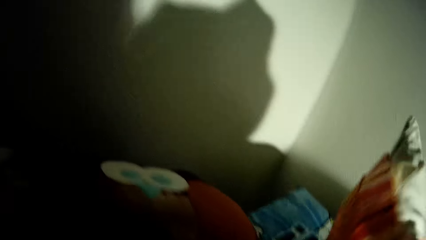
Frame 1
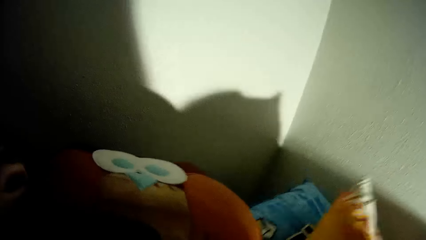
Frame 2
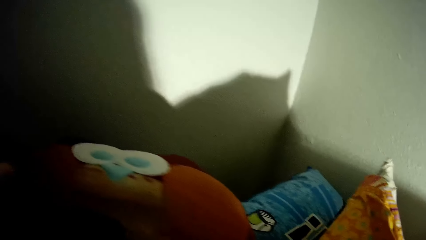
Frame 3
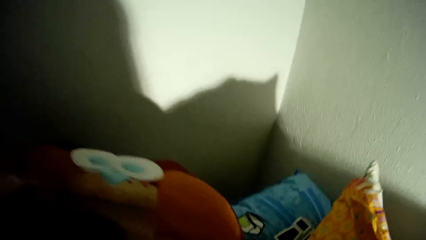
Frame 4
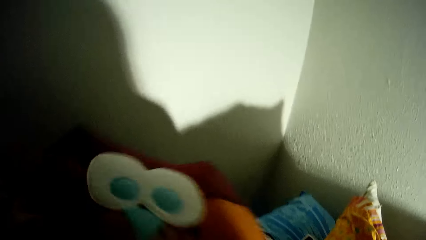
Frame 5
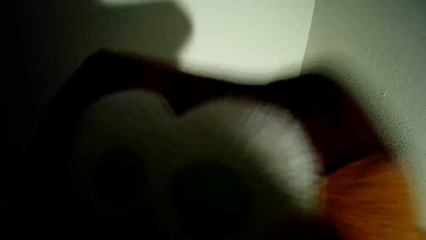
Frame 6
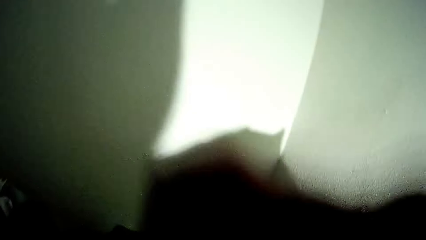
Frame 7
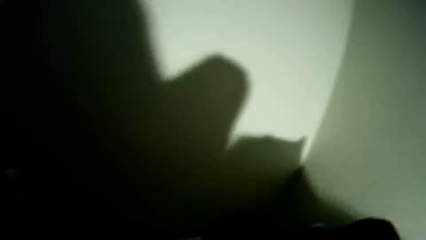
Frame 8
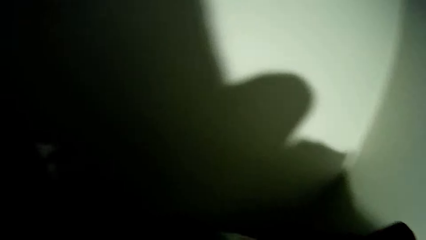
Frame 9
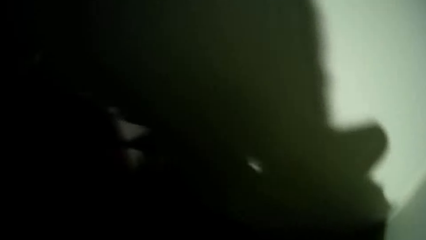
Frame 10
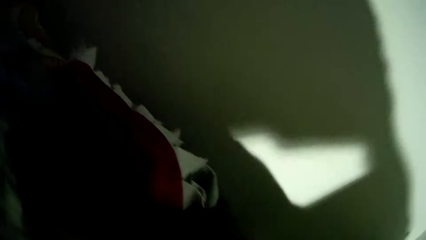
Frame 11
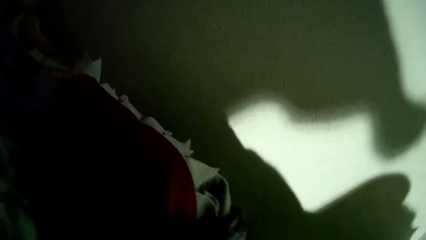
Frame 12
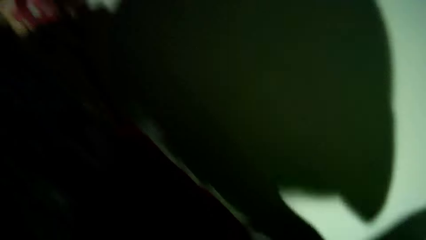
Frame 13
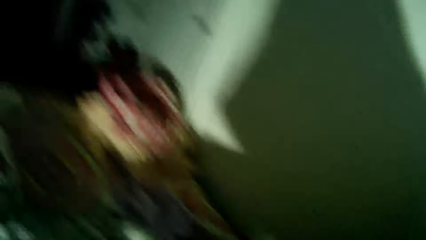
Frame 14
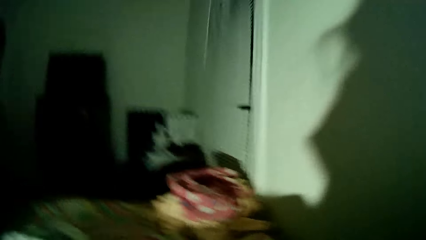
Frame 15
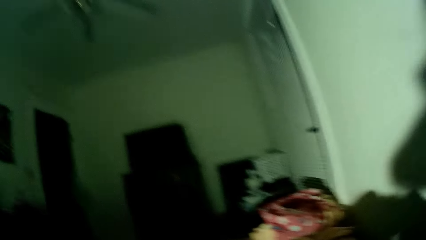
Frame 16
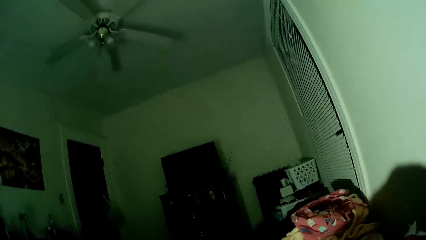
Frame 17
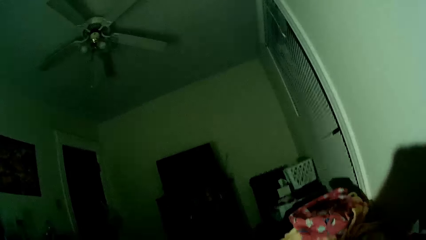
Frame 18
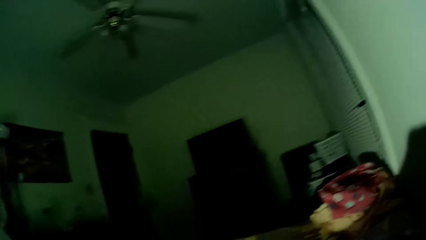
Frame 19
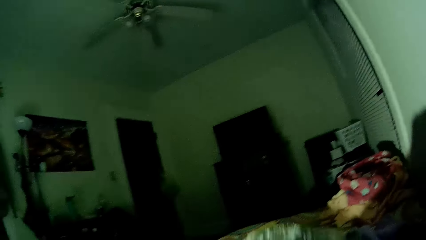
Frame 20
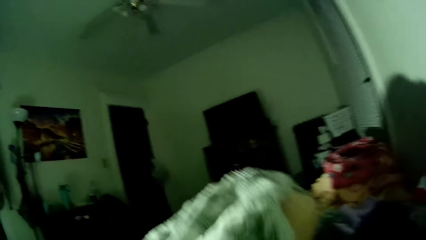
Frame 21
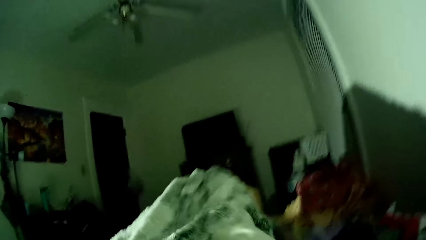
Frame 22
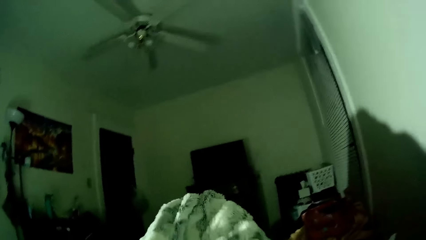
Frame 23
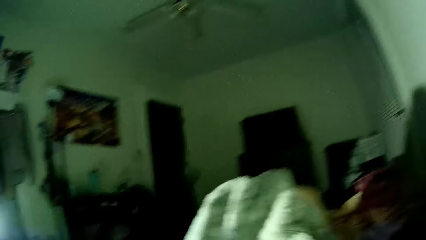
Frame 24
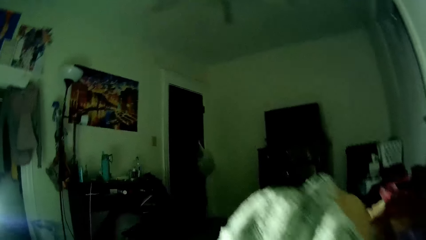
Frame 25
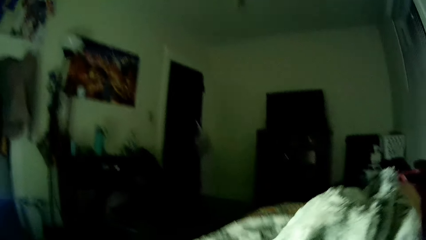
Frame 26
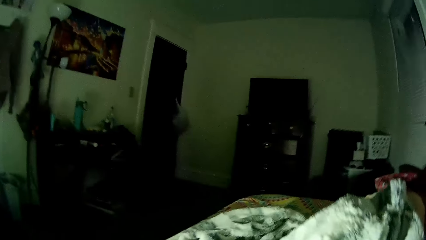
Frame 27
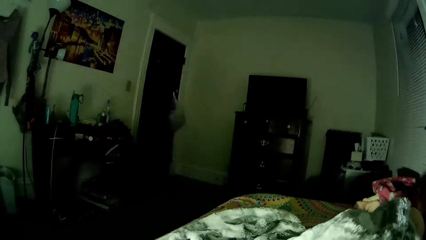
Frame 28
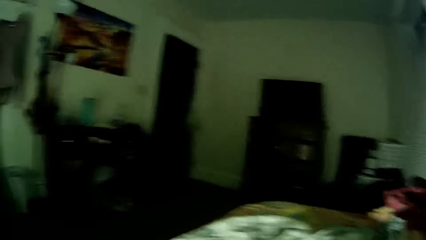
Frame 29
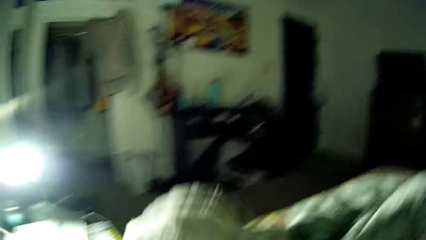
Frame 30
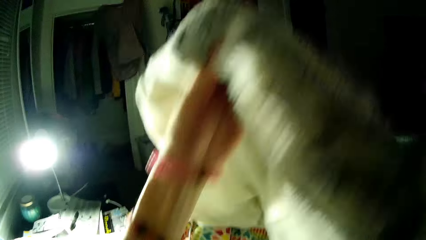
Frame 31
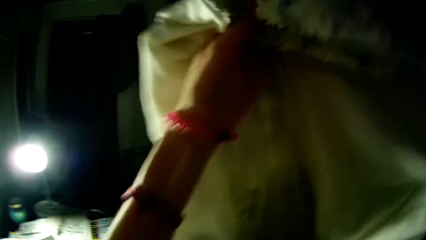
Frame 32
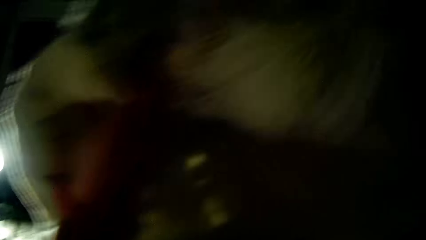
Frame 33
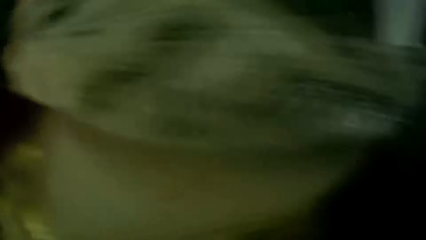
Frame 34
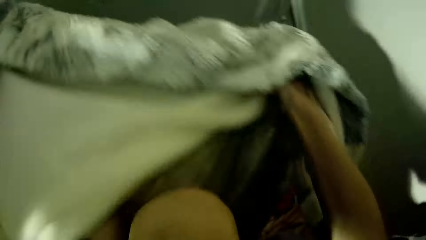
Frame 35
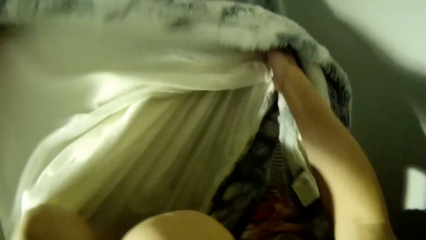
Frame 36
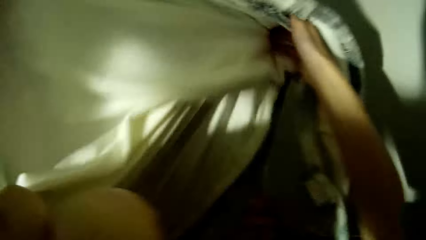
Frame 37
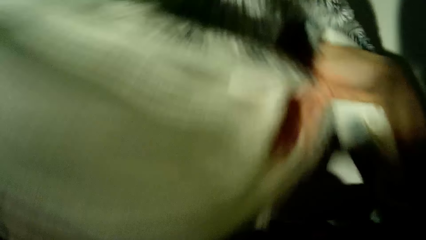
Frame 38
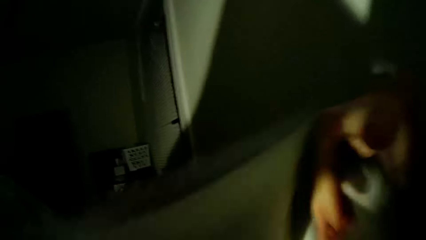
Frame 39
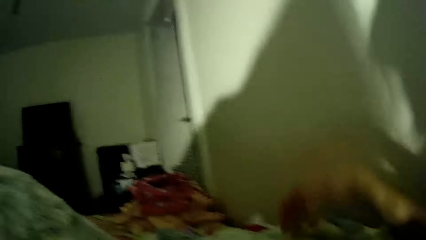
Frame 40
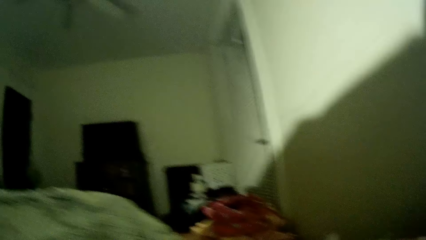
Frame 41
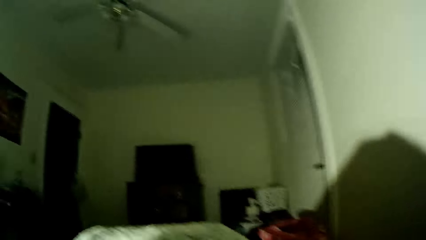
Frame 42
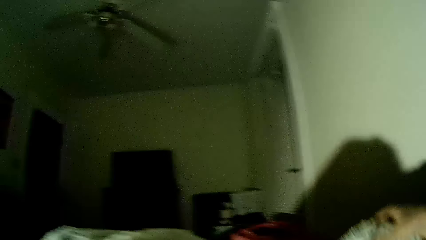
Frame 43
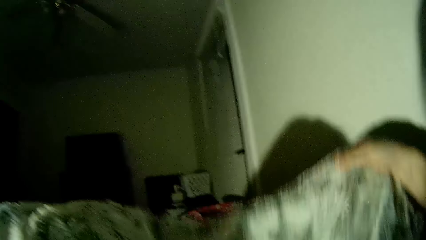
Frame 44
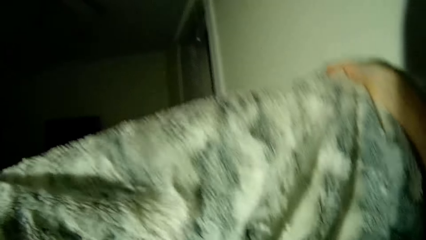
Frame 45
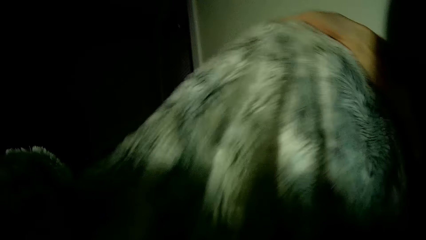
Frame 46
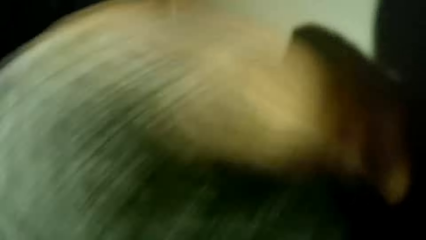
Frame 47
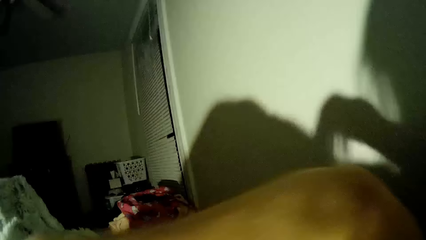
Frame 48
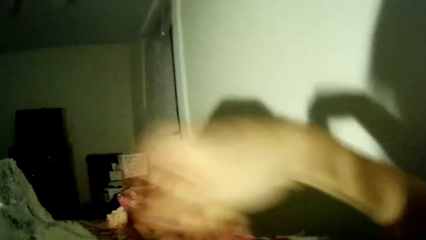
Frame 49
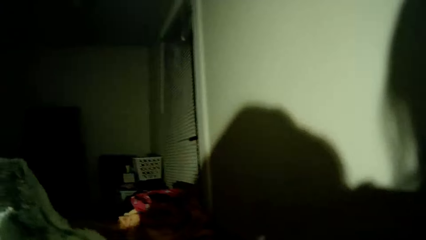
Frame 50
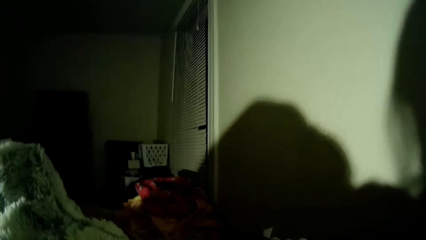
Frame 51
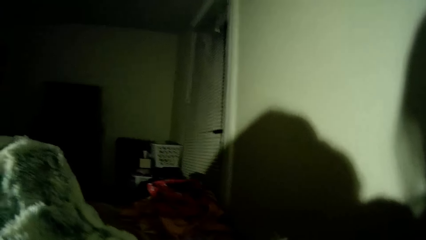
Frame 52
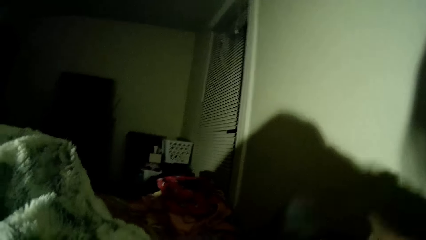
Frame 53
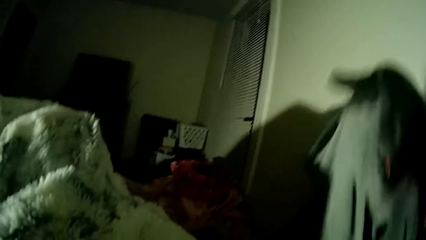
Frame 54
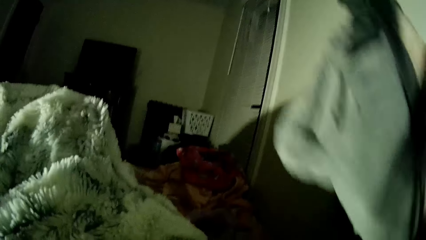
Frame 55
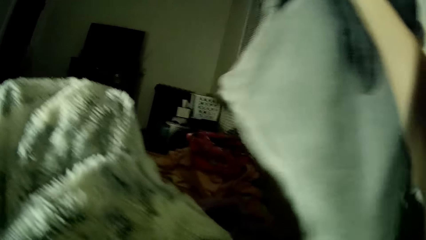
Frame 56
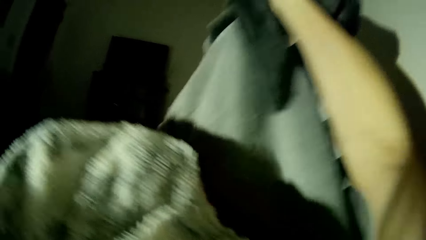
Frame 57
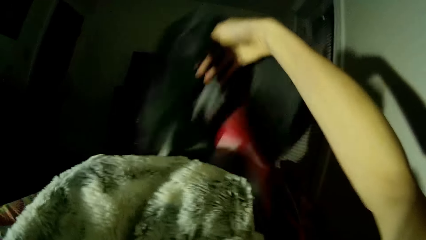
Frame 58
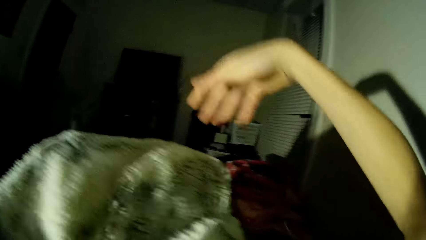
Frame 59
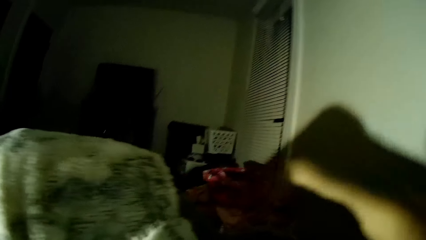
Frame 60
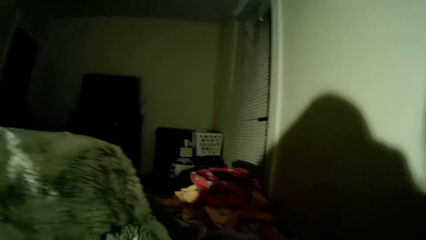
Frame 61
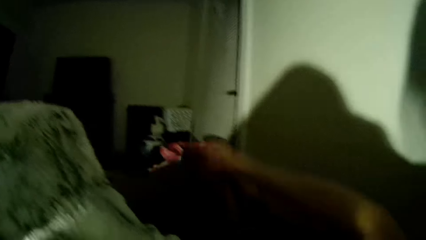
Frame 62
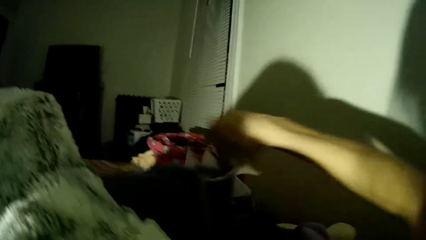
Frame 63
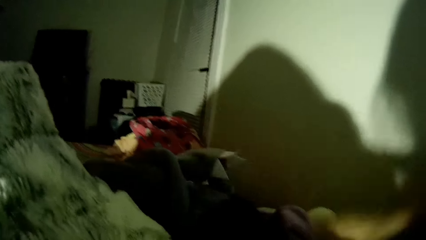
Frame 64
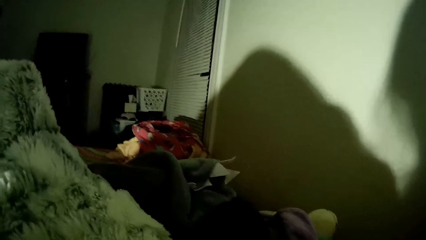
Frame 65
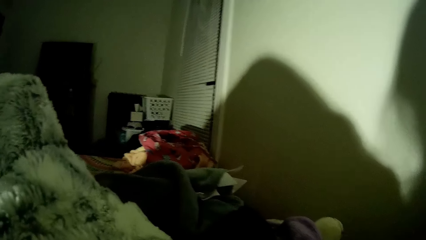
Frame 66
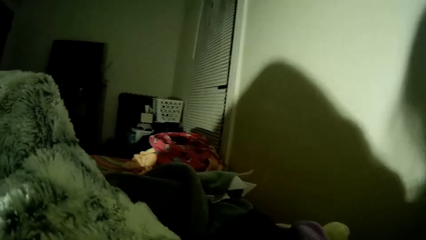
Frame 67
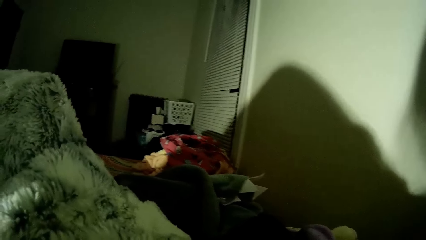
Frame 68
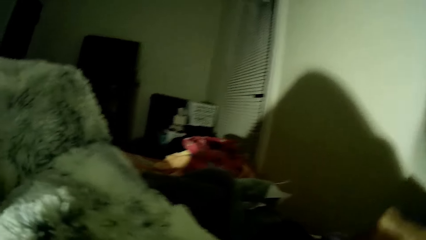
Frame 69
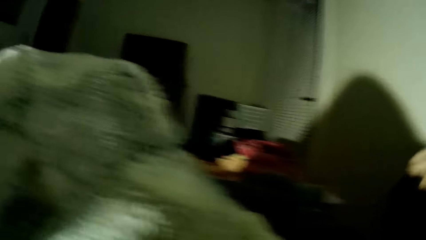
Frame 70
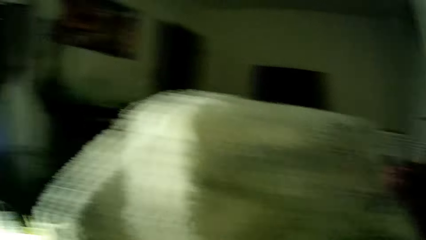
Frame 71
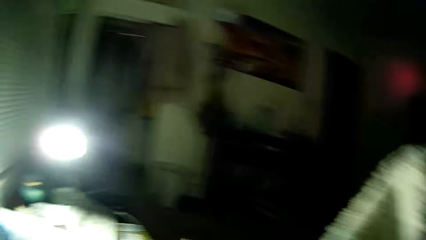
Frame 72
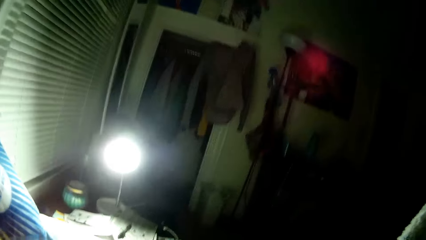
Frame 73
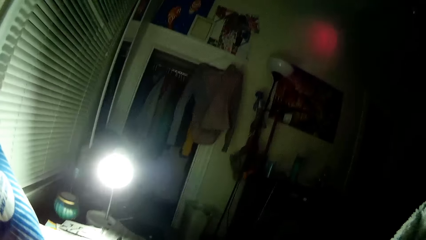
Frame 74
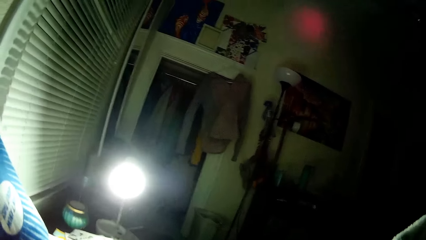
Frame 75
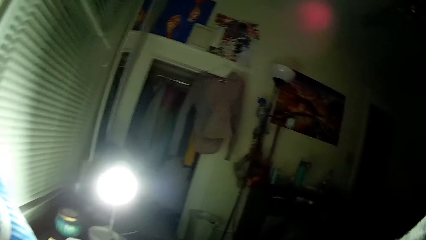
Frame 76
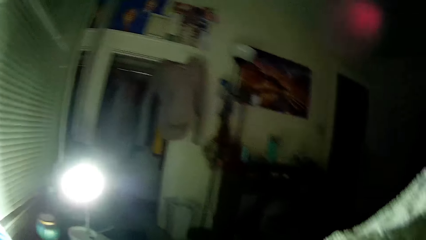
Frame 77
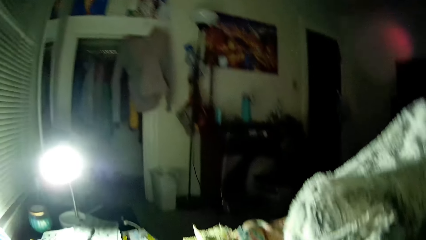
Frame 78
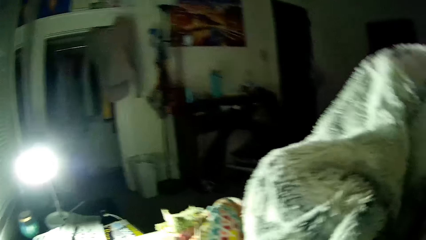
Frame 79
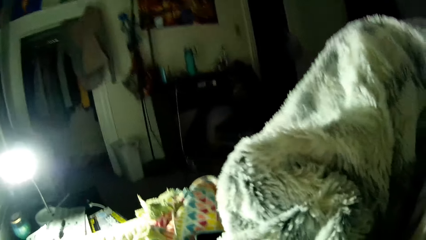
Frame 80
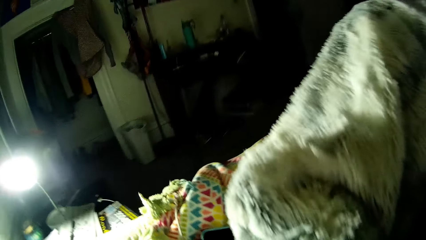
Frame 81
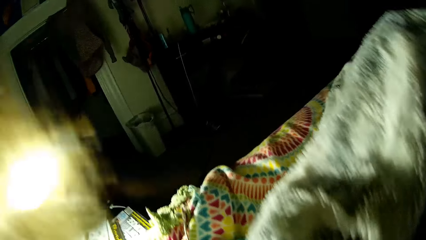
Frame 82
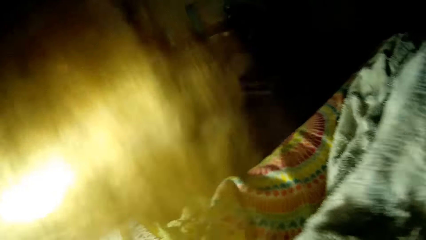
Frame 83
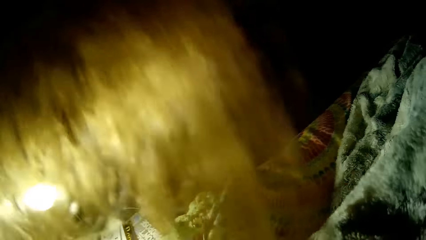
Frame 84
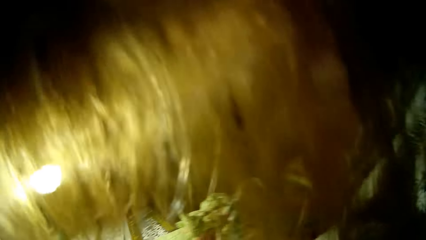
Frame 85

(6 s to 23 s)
The camera wearer takes the pillow from the bed with her right hand. She drops the pillow on the bed. She takes the doll from the bed with her right hand. She puts the doll on the bed. She holds a blanket with both hands. She covers herself with the blanket. She adjusts the blanket with her right hand. She takes some clothes from the bed with her right hand. She drops the clothes on the bed. She picks up the clothes from the bed with her right hand. She throws the clothes on the bed.
